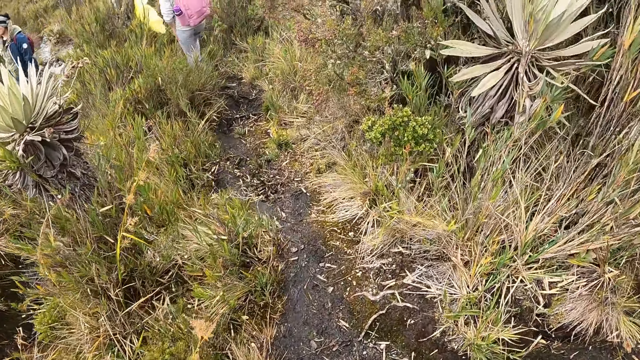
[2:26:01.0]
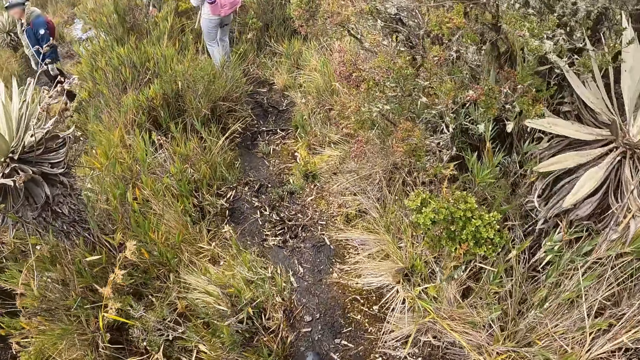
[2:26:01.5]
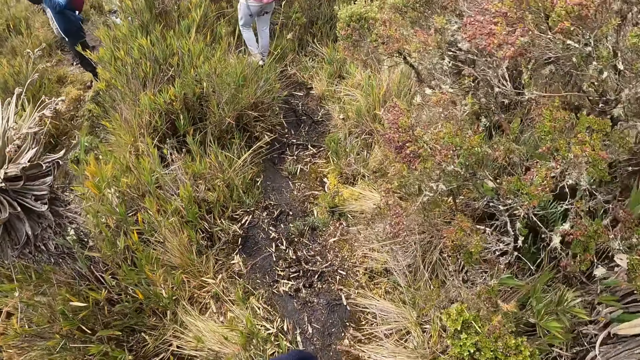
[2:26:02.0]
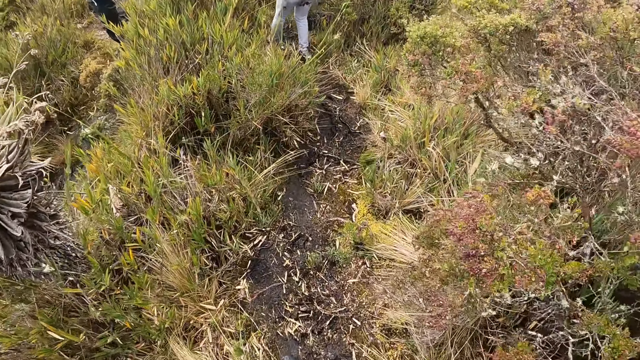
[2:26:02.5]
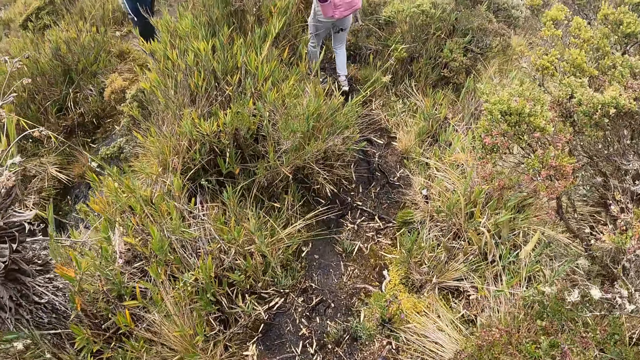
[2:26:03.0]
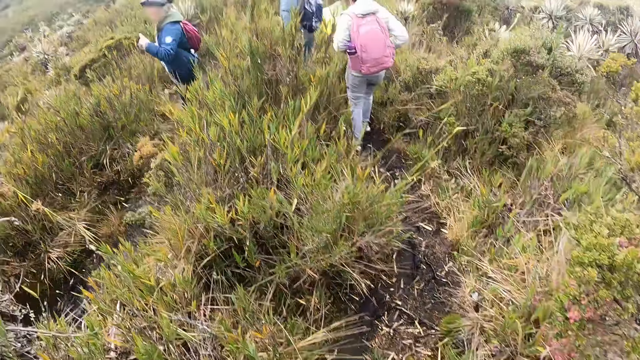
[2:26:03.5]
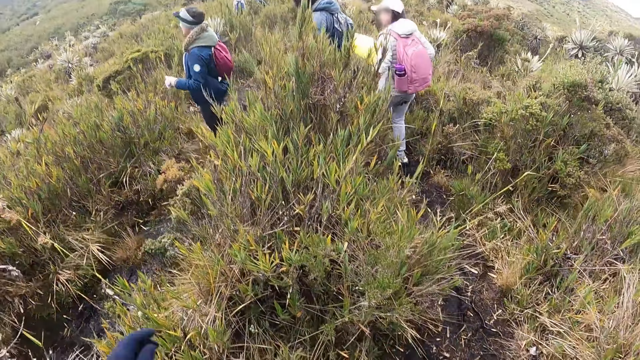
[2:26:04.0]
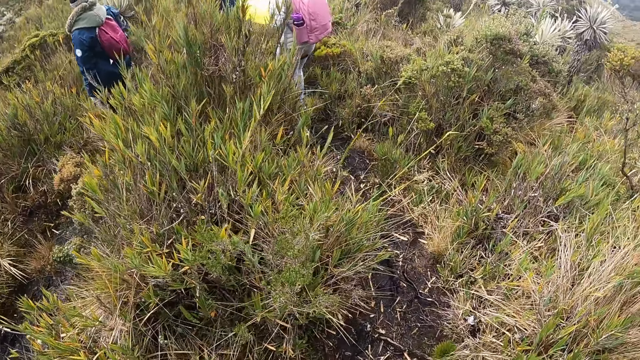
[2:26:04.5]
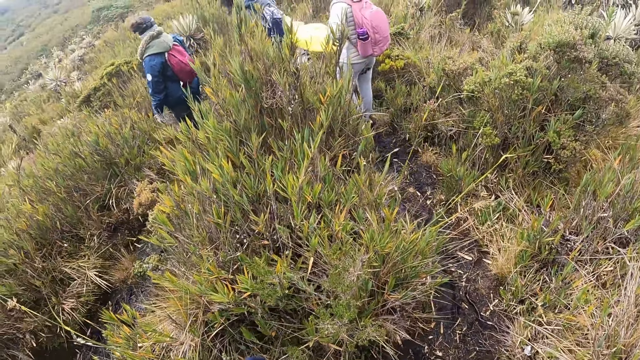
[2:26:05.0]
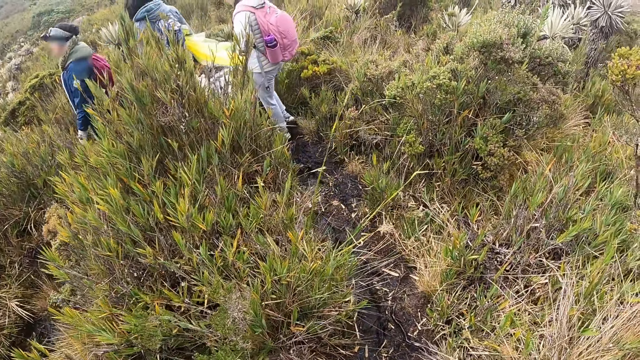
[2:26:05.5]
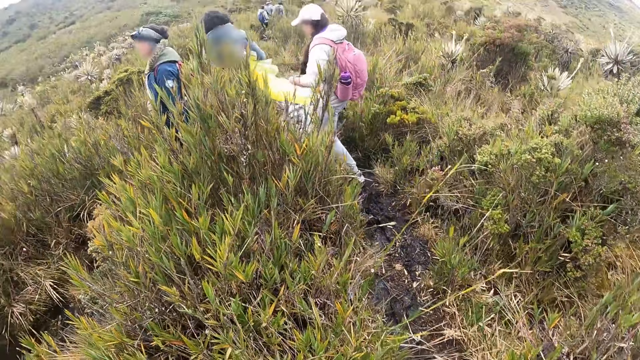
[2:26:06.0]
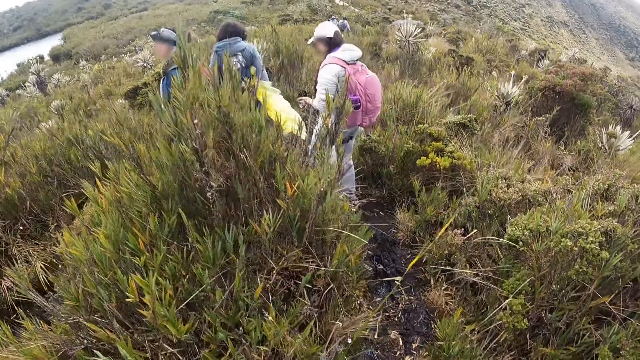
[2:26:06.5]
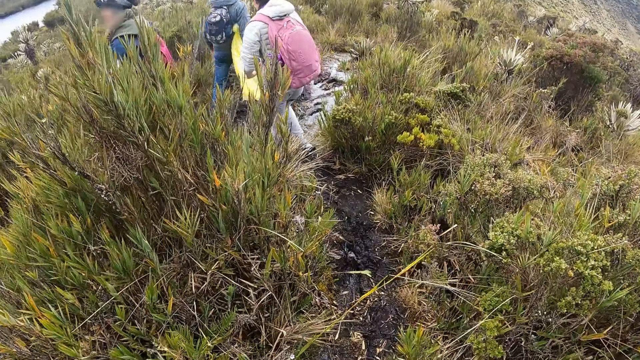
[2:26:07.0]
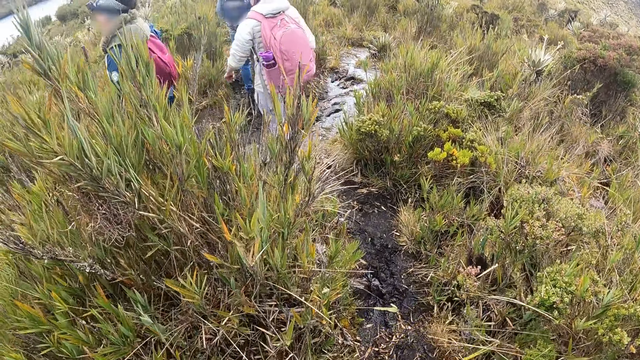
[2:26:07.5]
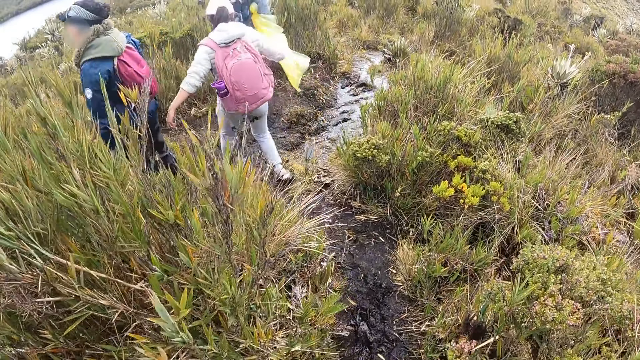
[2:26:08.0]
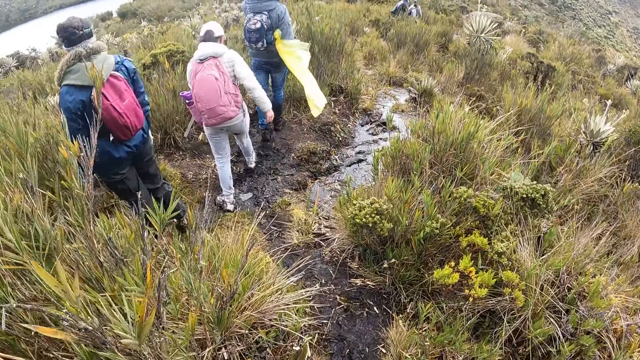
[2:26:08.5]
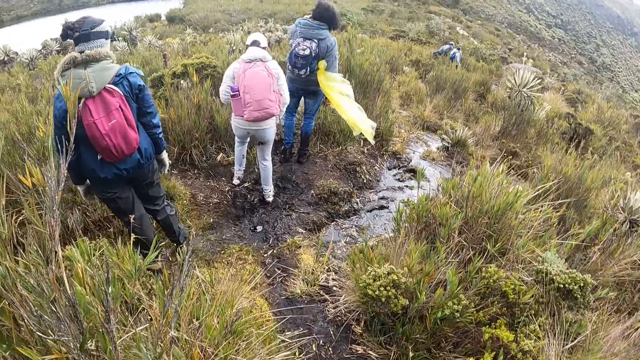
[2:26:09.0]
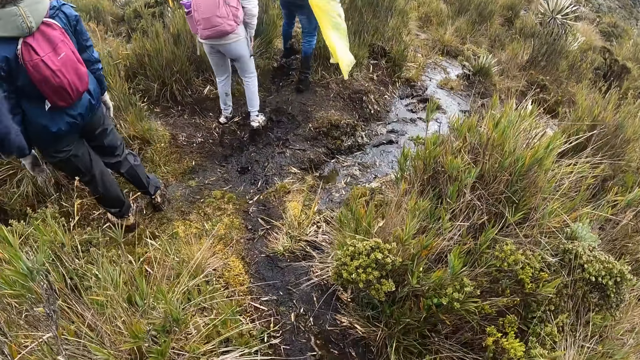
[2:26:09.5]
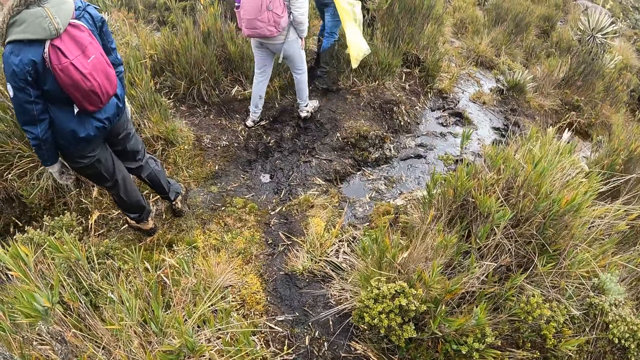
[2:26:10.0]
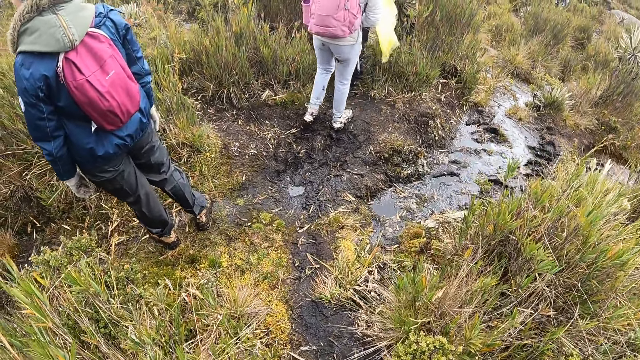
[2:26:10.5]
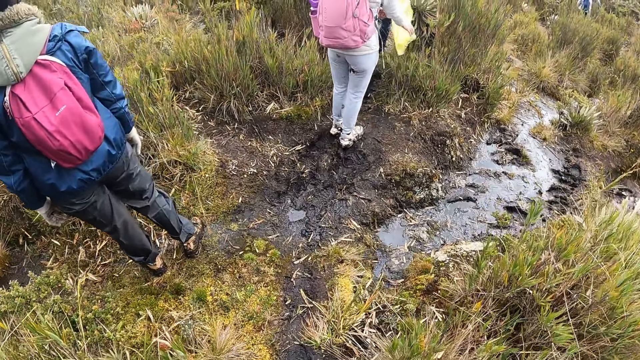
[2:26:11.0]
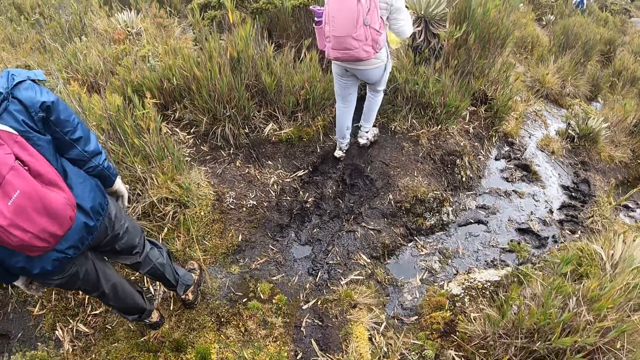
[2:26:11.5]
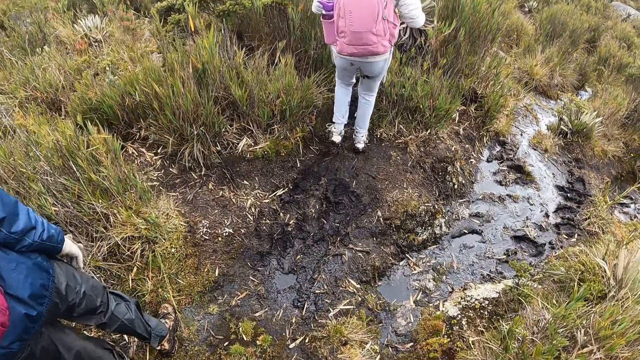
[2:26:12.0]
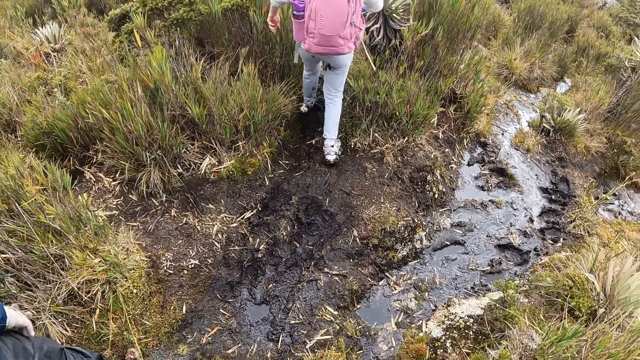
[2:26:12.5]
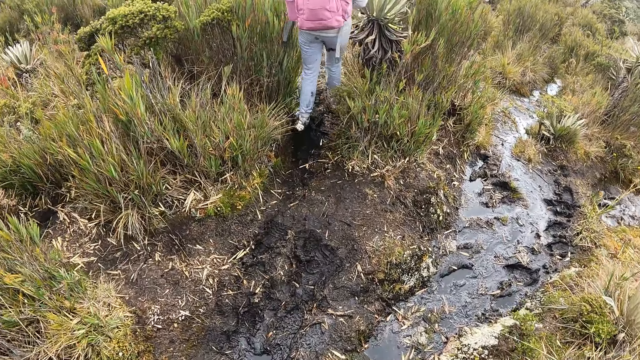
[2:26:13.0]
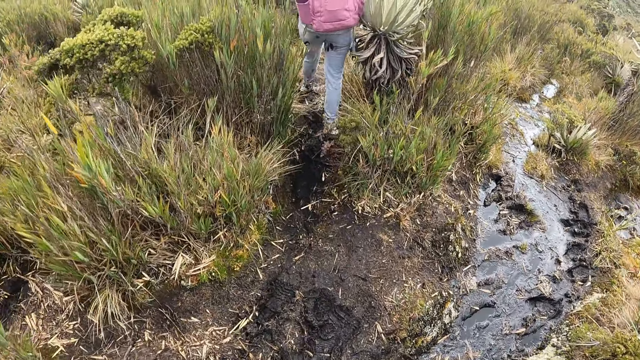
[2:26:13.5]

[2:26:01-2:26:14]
The camera wearer lifts a hand.

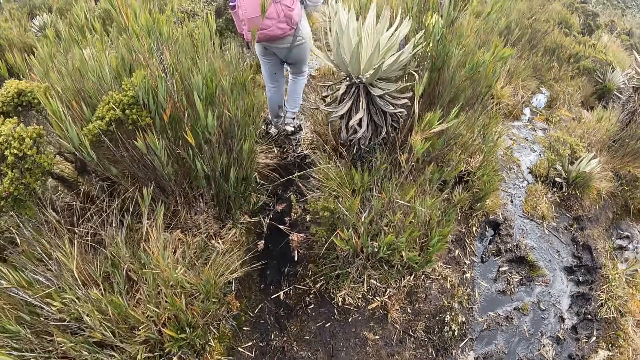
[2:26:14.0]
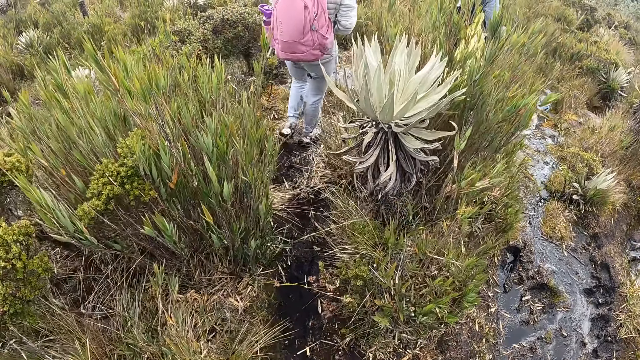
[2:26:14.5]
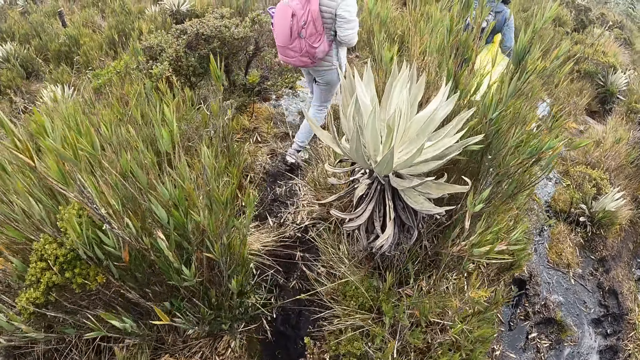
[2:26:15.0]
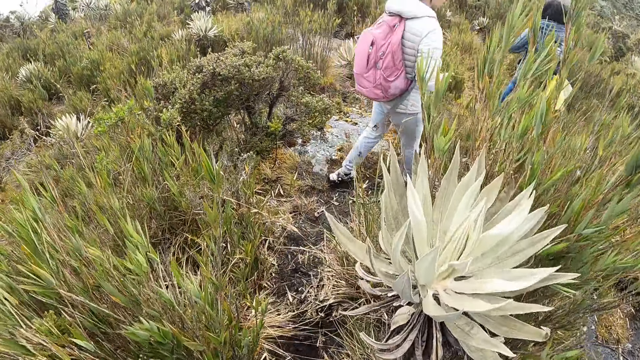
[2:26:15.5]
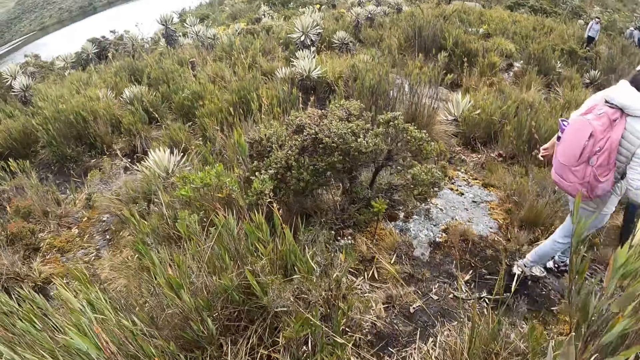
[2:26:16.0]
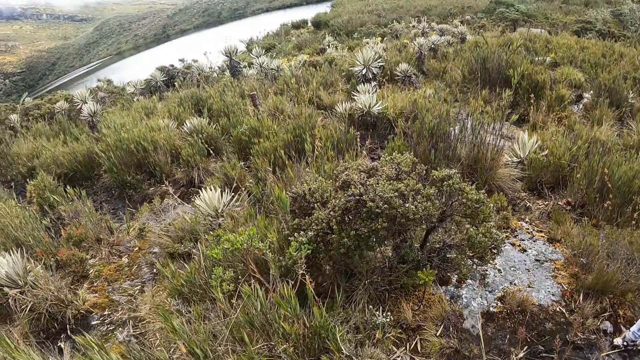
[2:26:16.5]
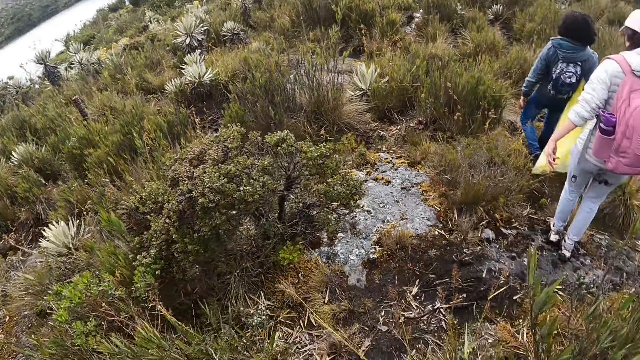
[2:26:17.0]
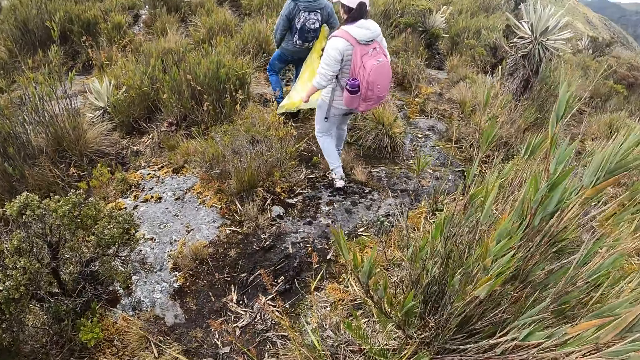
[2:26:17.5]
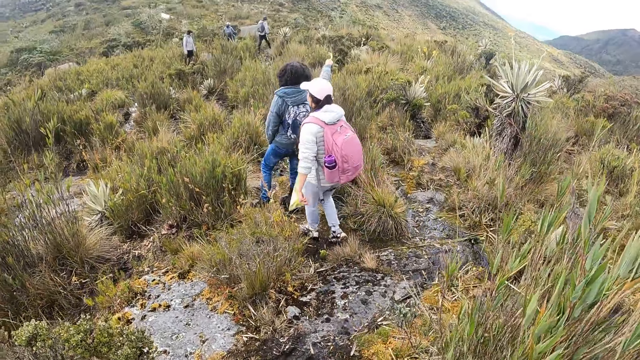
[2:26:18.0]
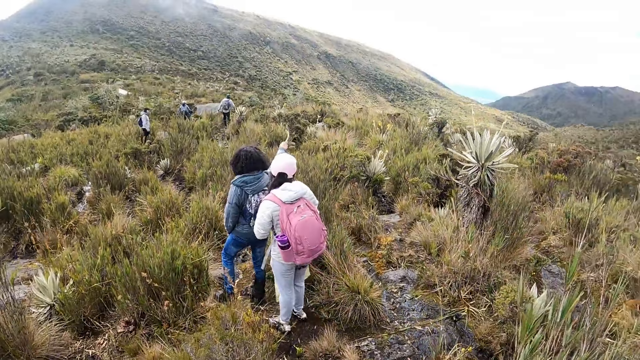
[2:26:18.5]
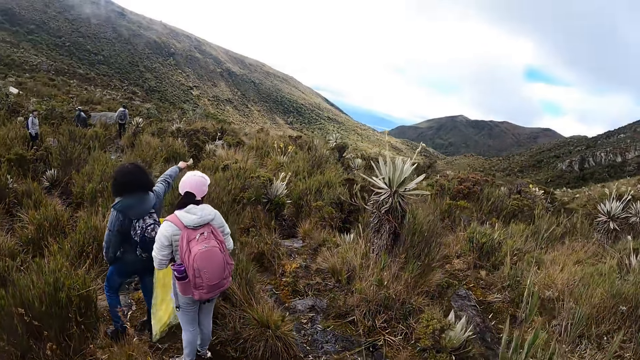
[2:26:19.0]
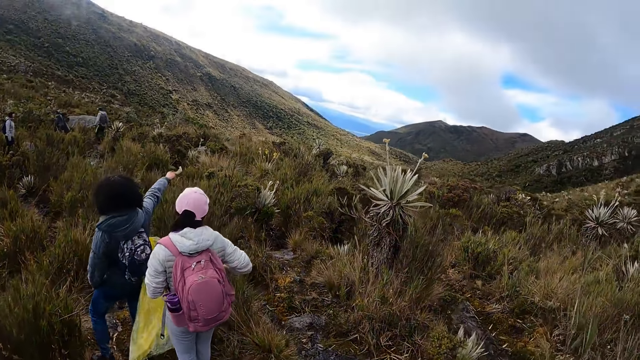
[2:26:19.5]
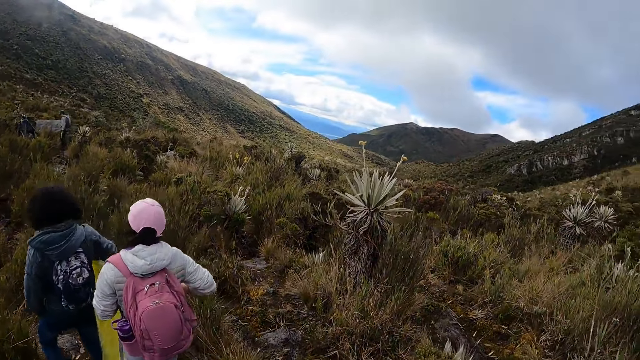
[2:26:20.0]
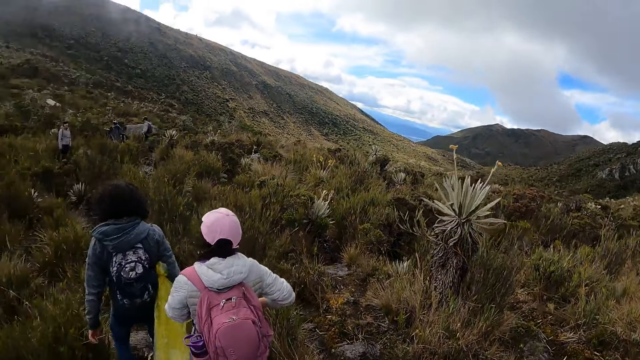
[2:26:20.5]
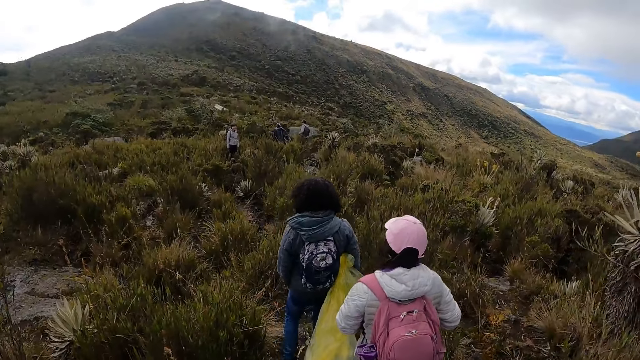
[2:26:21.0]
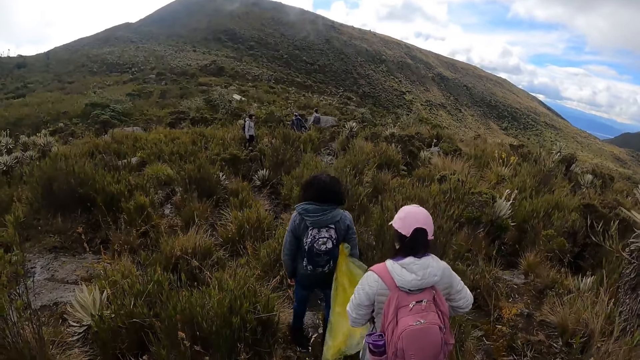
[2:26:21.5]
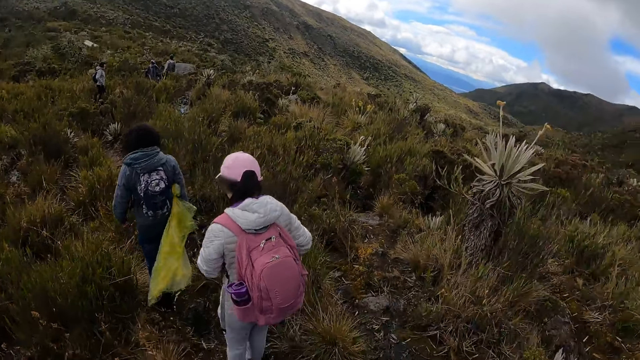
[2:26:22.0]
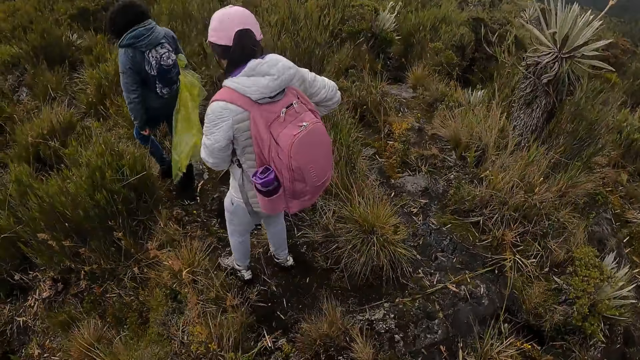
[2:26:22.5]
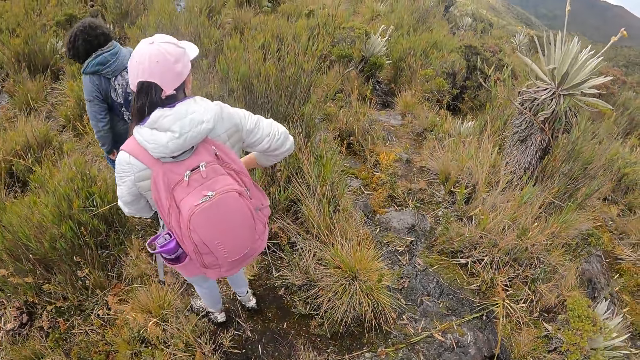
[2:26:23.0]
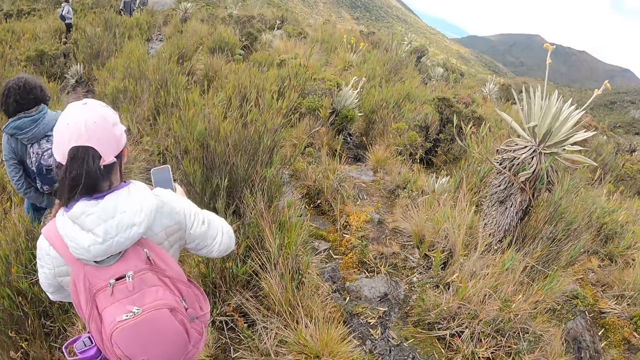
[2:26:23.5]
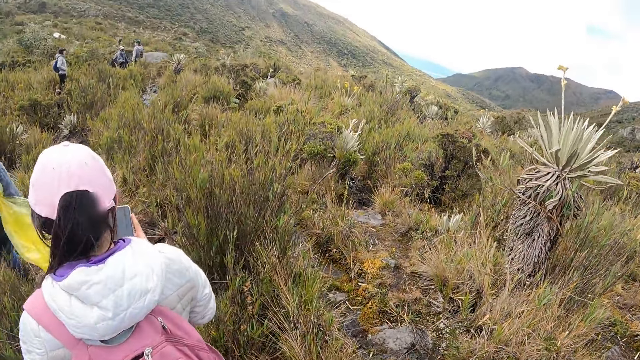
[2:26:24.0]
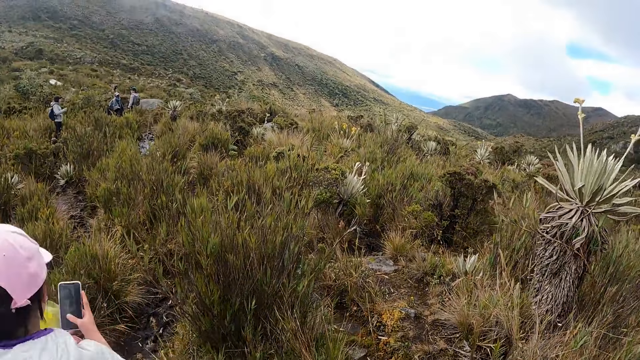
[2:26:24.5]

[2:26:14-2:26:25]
A person points at the hills. The camera wearer walks around. Another person removes a phone from the pocket and uses the phone.
